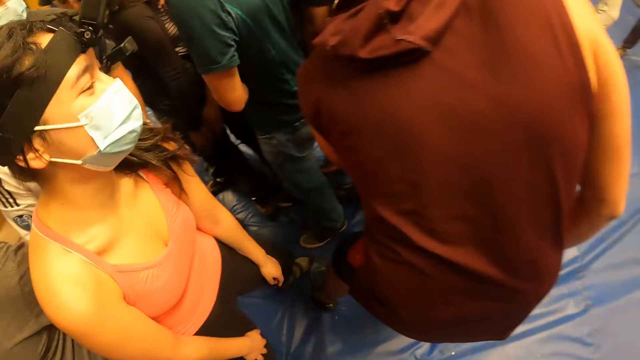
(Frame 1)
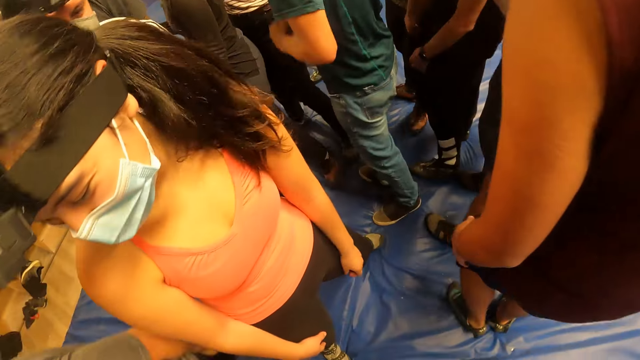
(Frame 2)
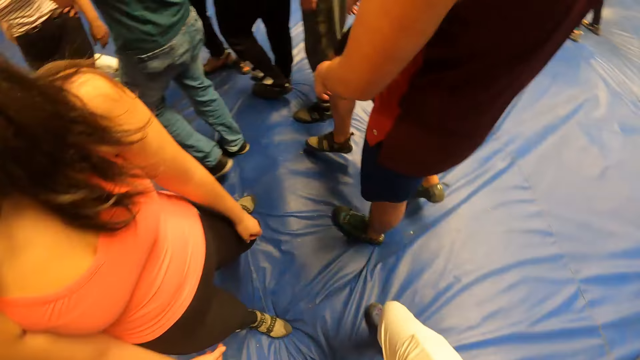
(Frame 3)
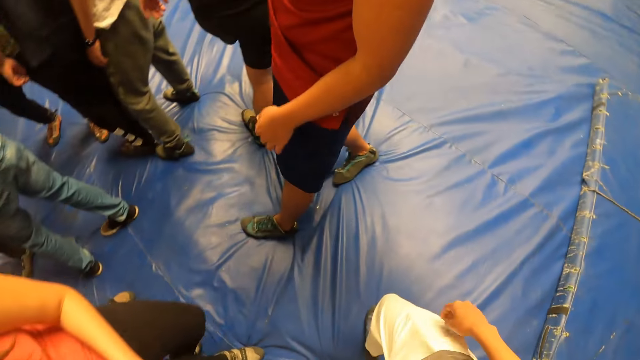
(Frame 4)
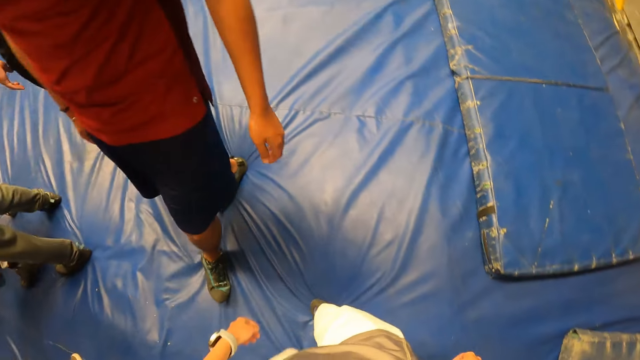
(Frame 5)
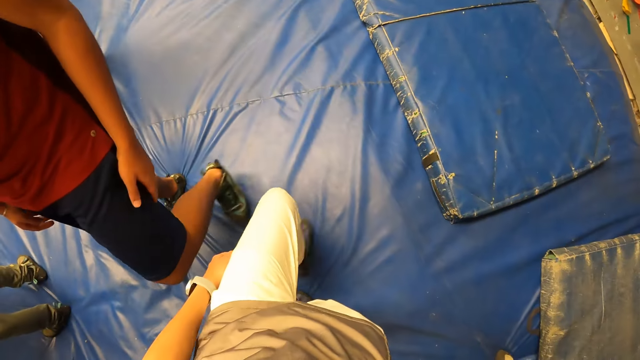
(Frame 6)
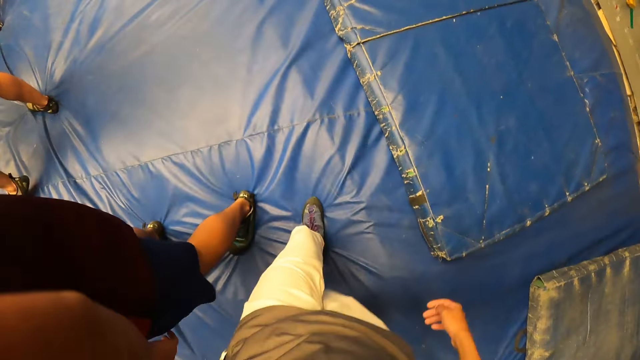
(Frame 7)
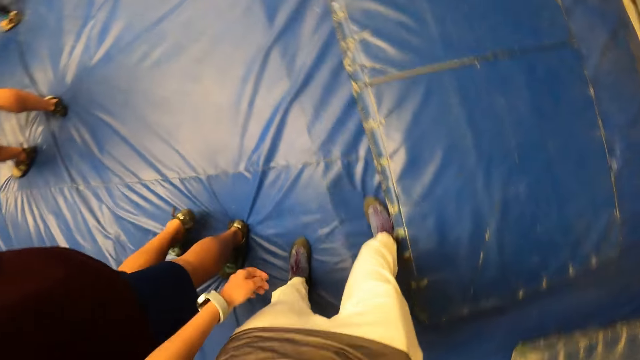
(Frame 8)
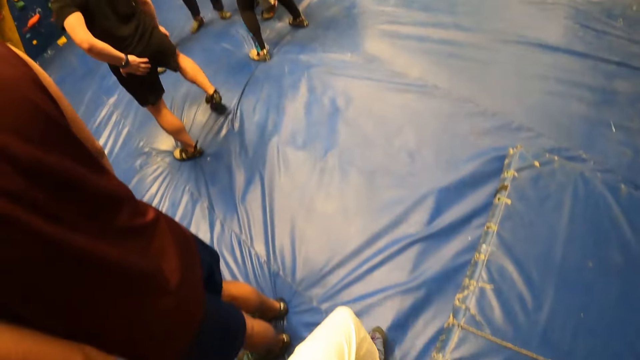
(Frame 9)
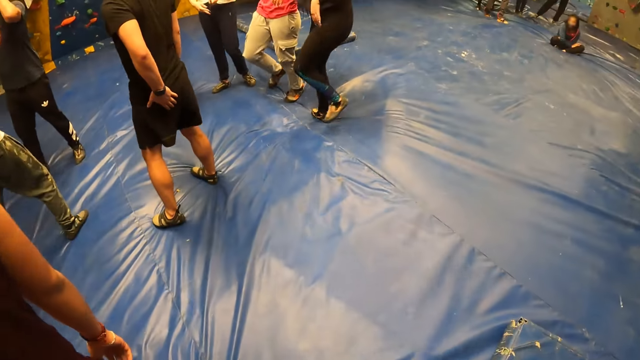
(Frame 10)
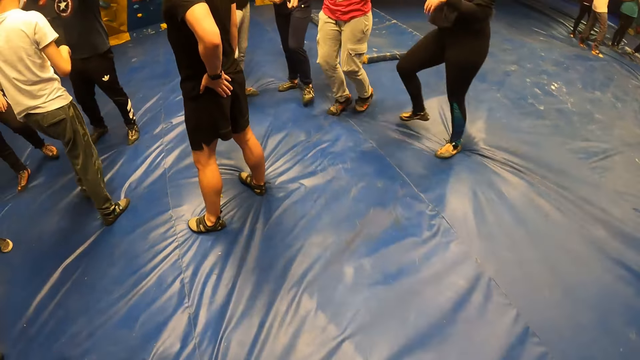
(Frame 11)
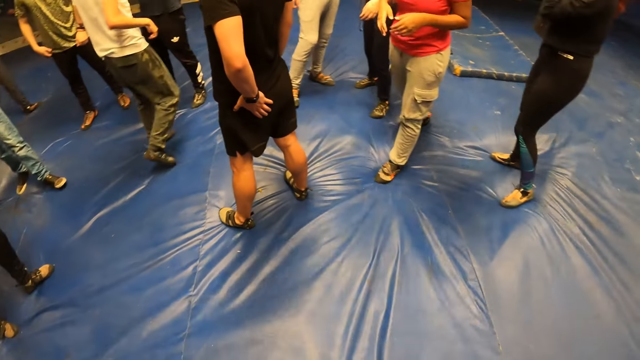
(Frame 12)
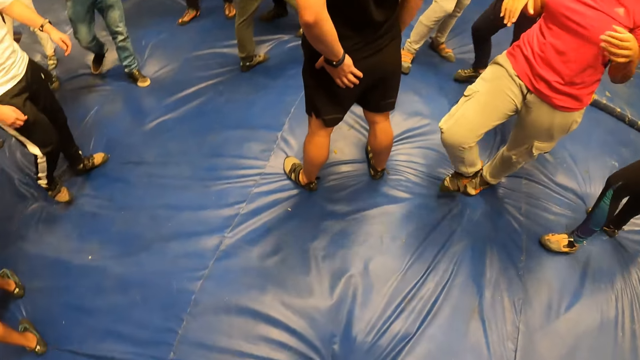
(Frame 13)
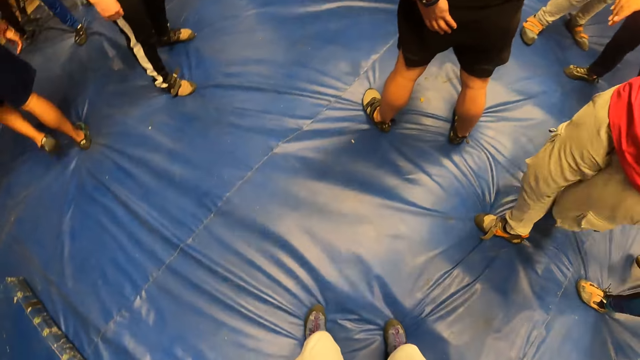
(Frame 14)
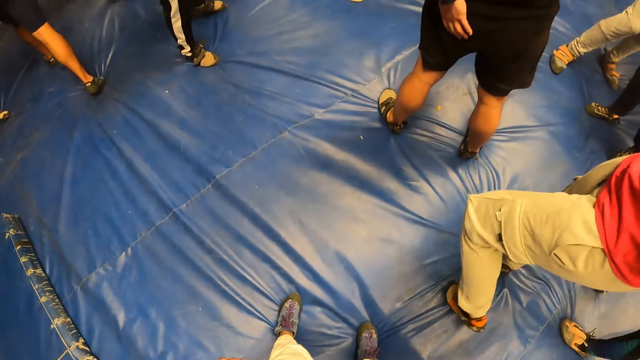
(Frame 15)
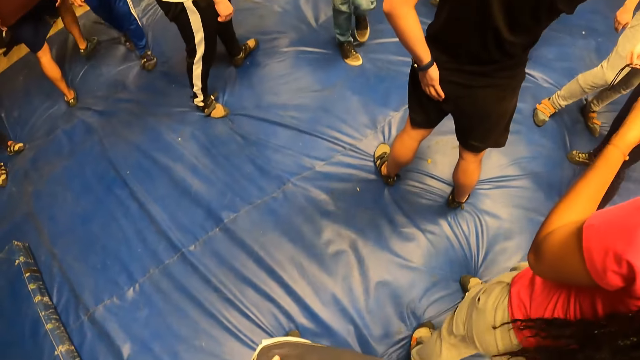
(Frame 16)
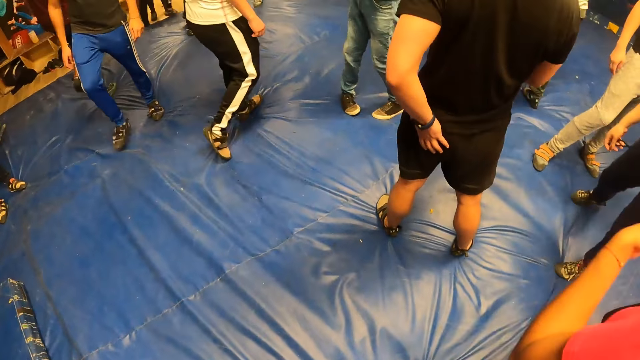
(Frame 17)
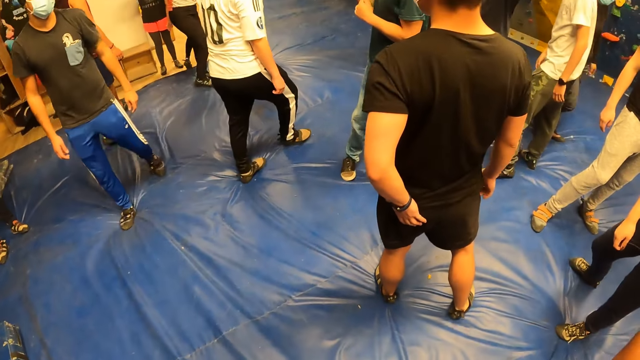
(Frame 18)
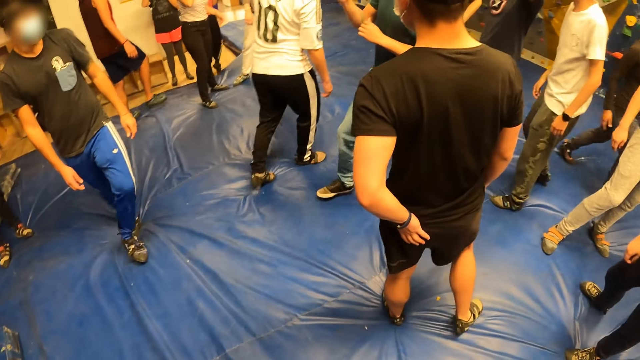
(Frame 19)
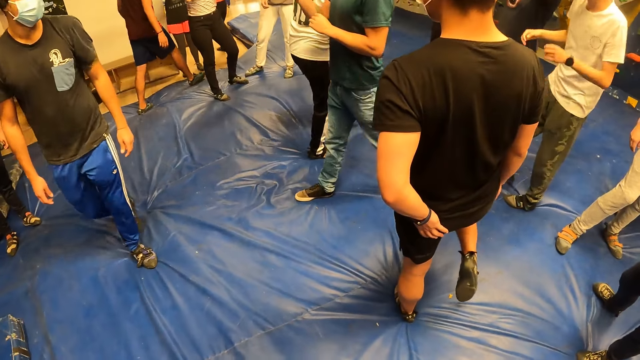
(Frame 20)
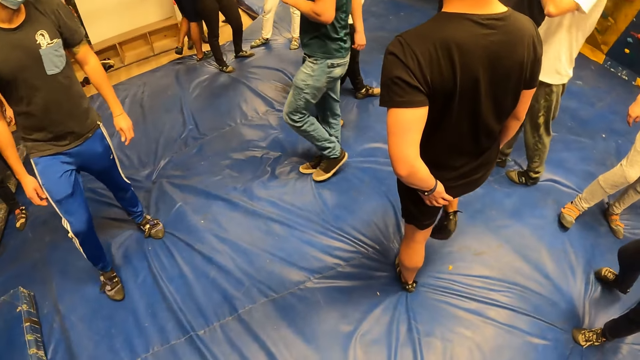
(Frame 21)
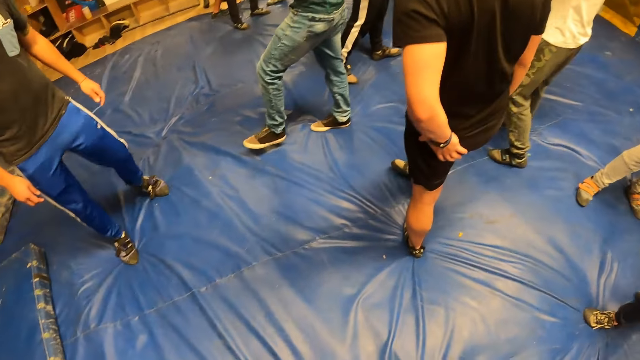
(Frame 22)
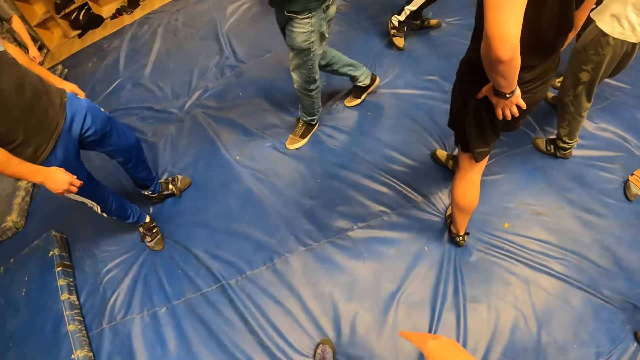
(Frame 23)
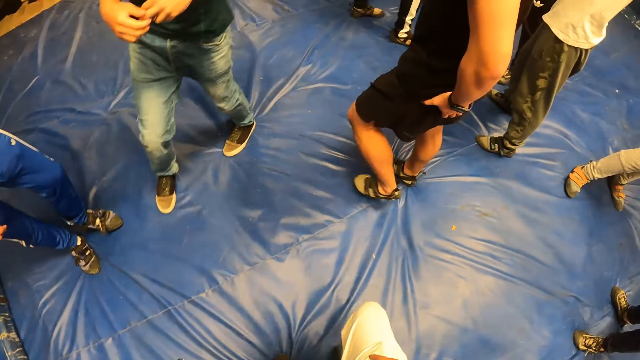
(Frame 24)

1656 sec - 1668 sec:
The camera wearer walks around.

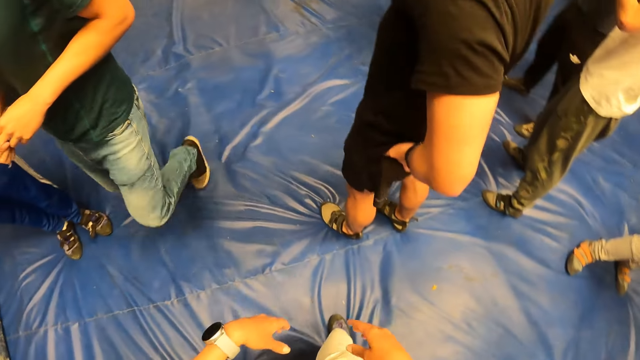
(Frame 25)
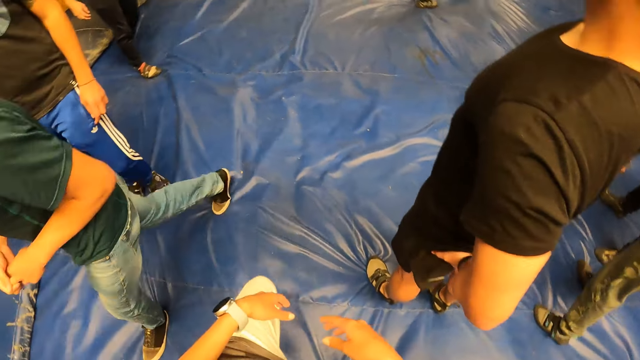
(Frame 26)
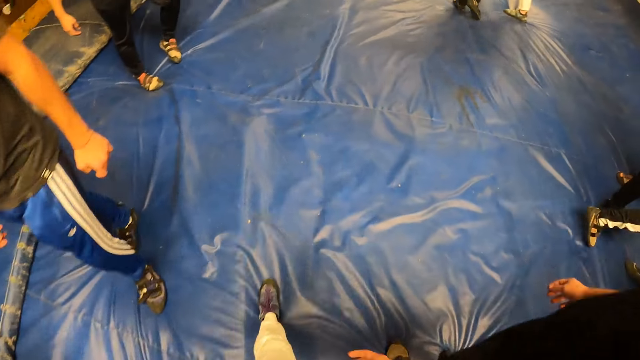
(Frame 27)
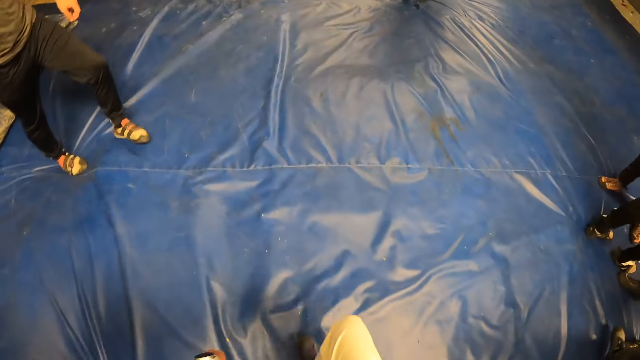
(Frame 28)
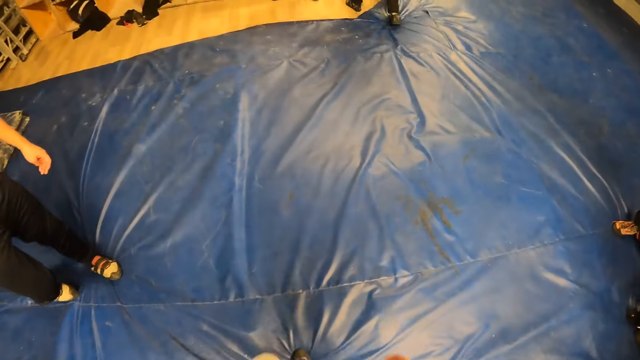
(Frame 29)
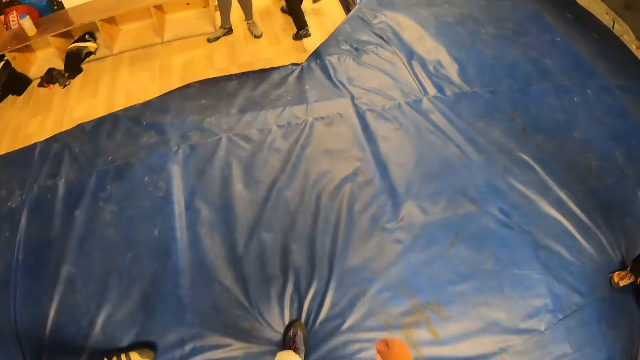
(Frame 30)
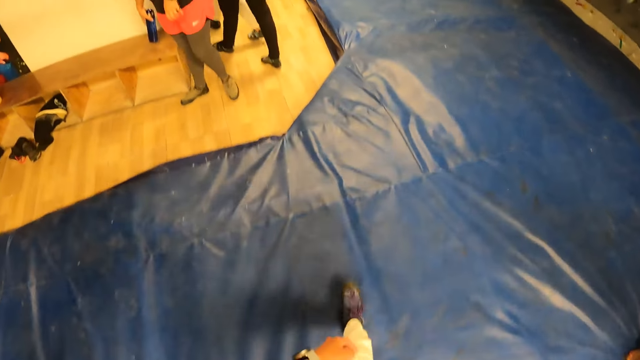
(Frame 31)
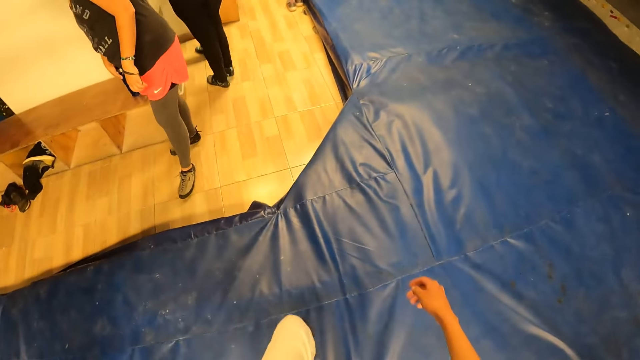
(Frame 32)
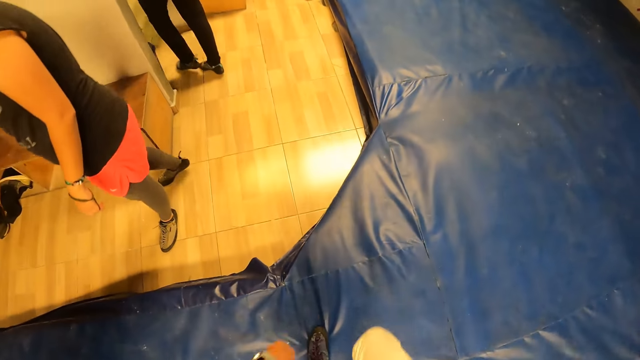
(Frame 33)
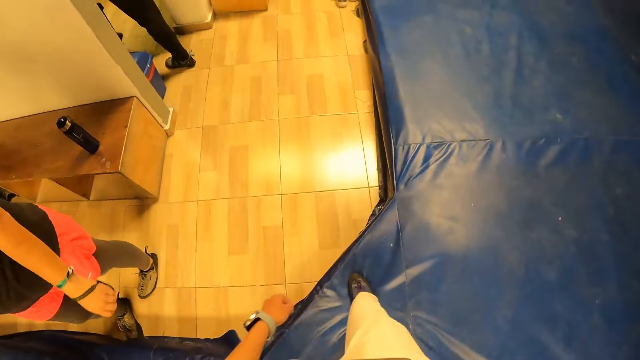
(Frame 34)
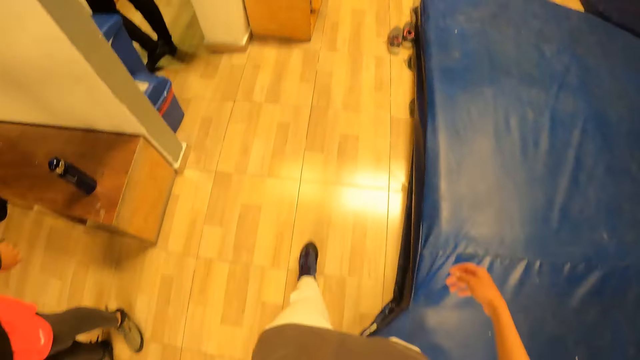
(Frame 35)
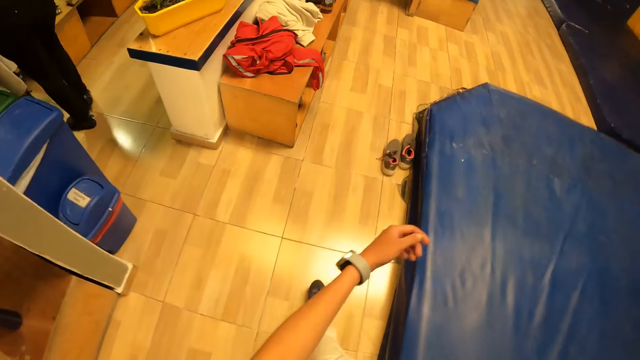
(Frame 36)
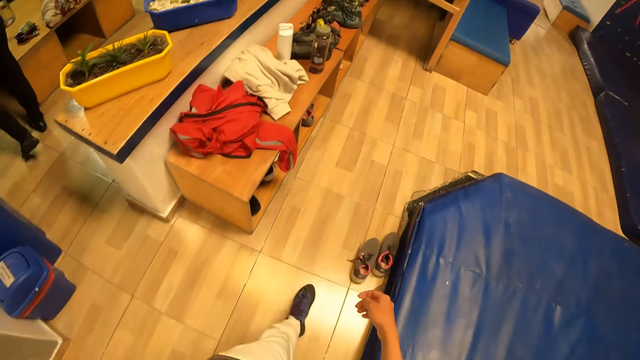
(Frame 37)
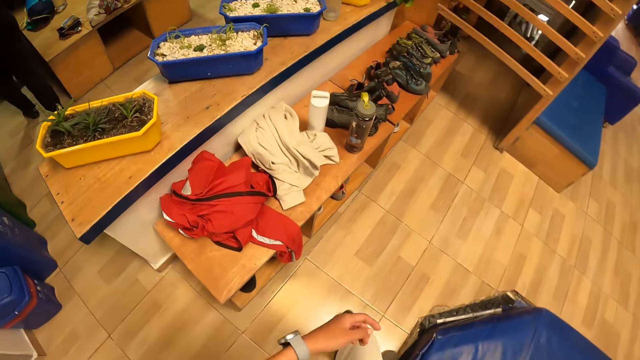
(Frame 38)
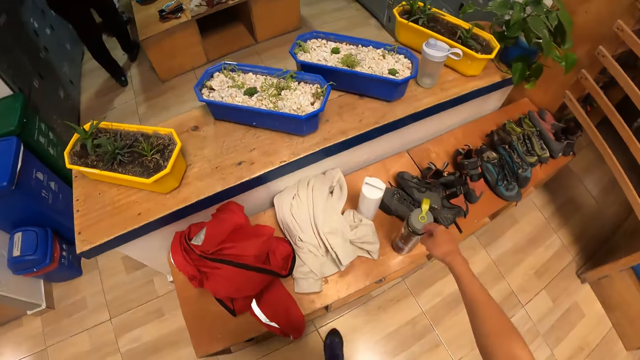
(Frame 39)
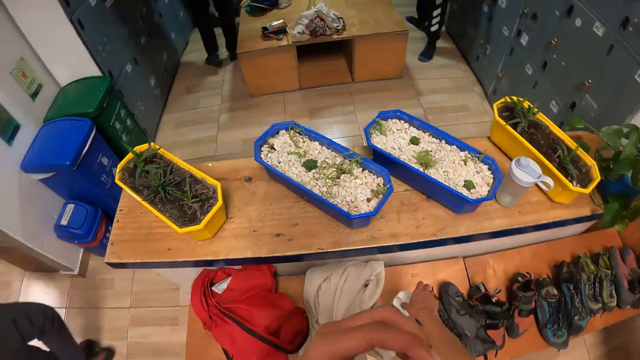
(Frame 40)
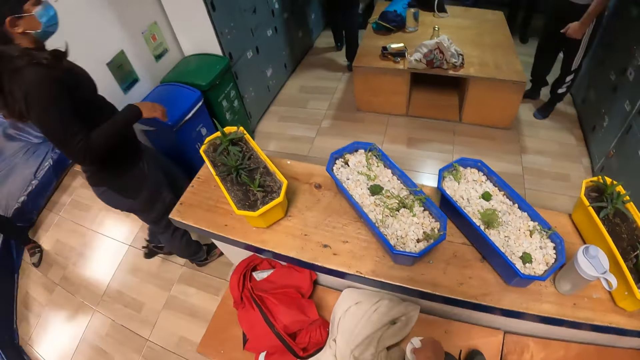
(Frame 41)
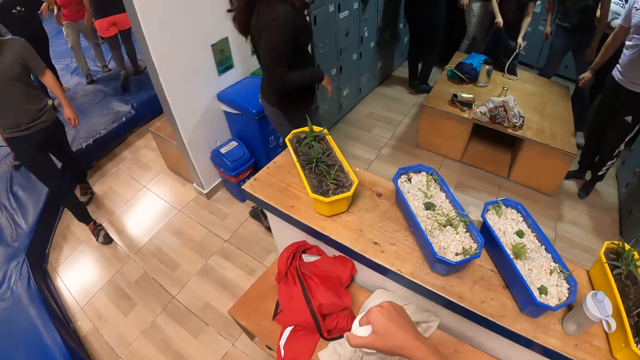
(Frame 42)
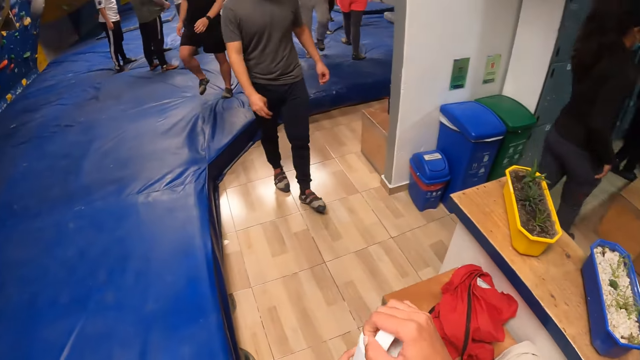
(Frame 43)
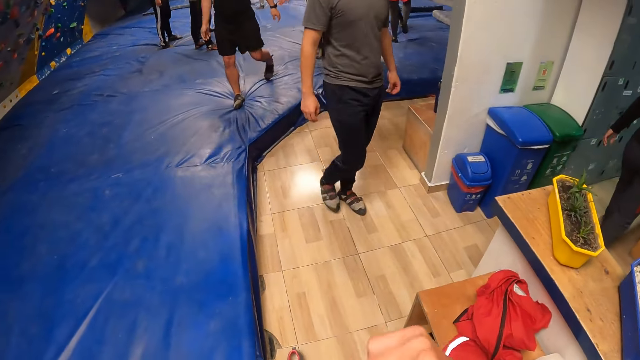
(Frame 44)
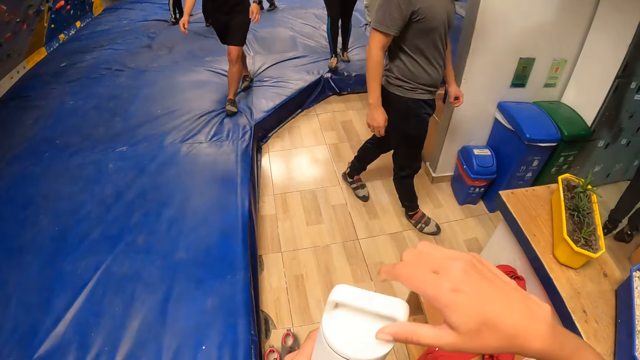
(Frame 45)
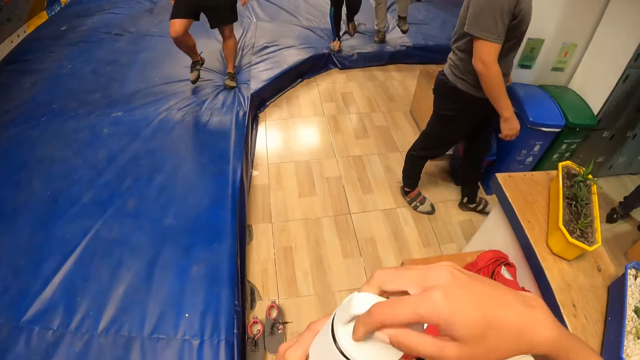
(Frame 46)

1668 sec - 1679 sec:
The camera wearer walks from a jump pad to a floor. She picks up a water bottle from a table with her right hand. She passes the water bottle from her right hand to her left hand. She removes a lid from the water bottle in her left hand with her right hand.
